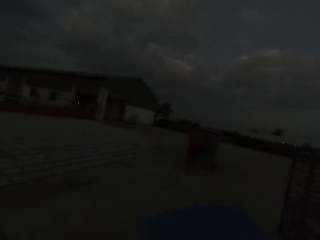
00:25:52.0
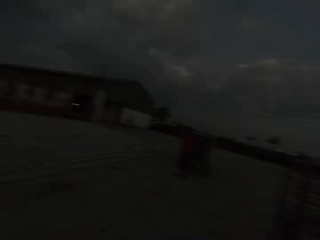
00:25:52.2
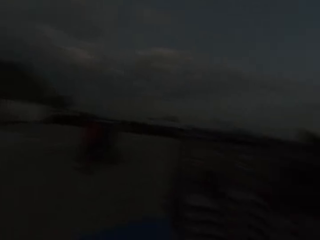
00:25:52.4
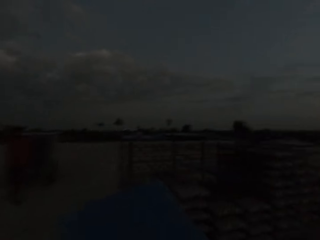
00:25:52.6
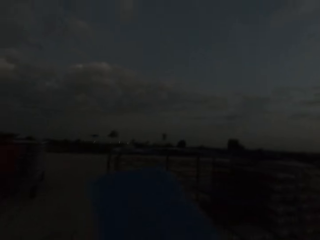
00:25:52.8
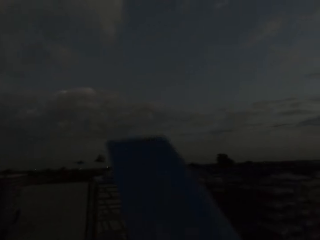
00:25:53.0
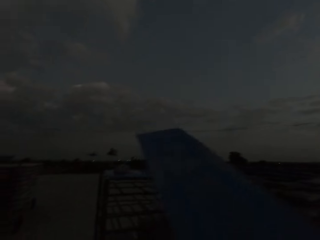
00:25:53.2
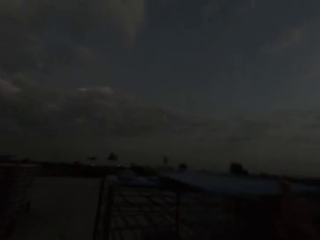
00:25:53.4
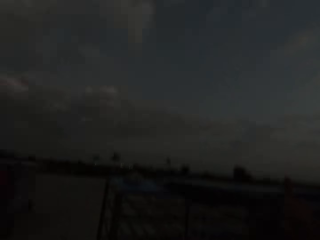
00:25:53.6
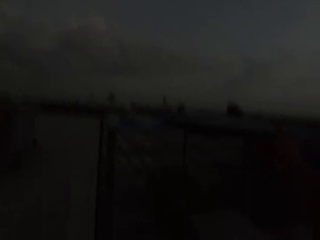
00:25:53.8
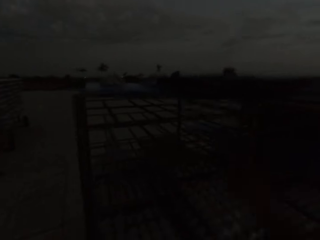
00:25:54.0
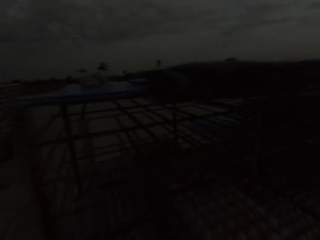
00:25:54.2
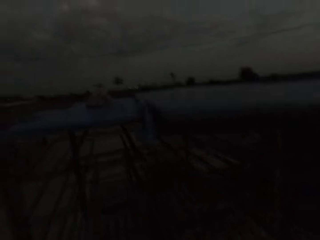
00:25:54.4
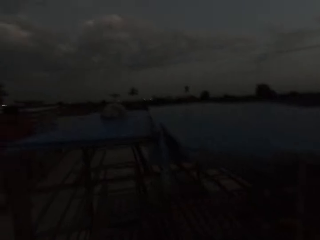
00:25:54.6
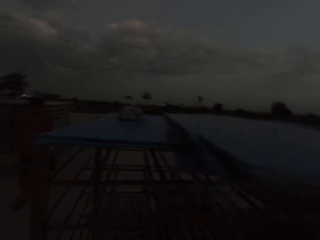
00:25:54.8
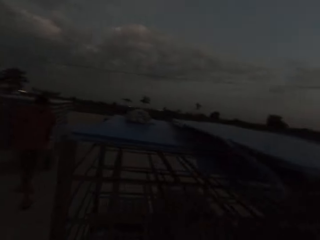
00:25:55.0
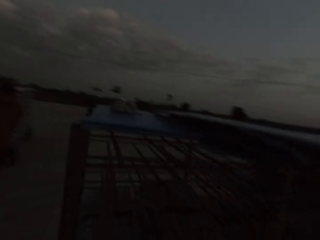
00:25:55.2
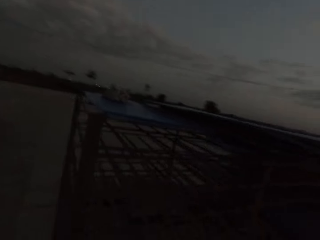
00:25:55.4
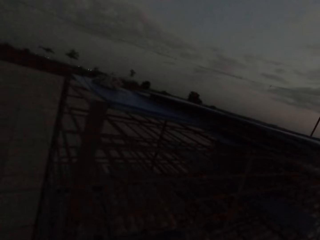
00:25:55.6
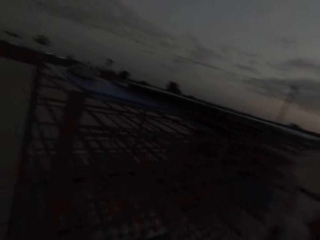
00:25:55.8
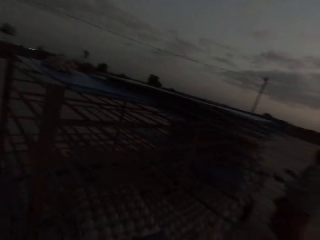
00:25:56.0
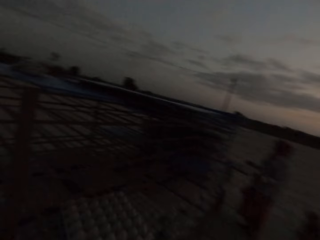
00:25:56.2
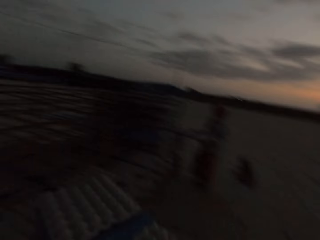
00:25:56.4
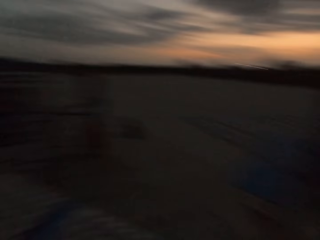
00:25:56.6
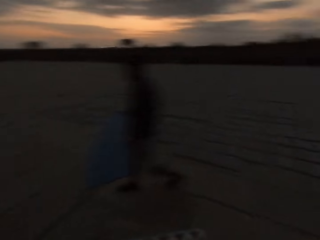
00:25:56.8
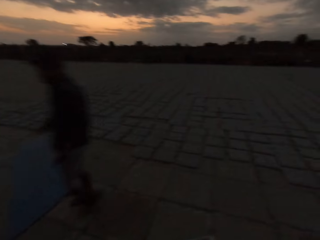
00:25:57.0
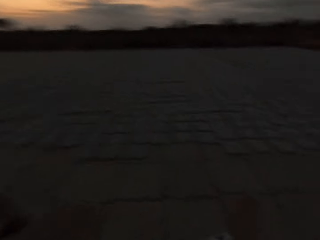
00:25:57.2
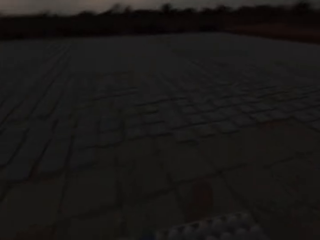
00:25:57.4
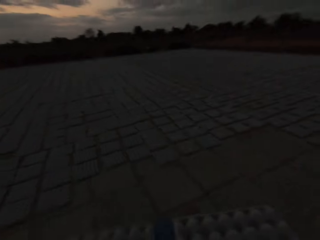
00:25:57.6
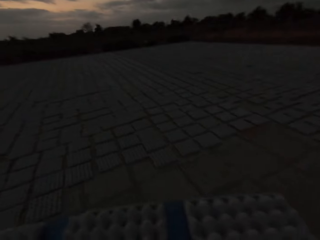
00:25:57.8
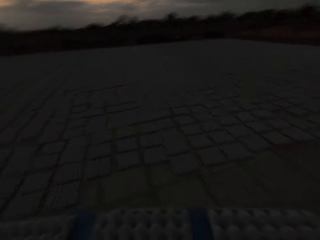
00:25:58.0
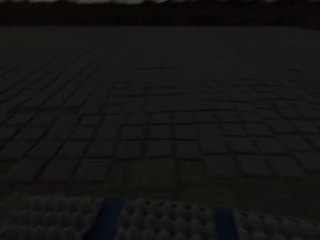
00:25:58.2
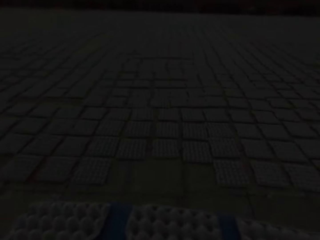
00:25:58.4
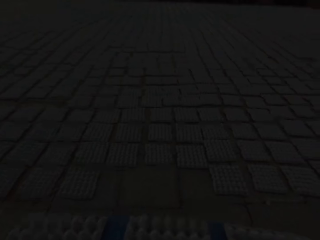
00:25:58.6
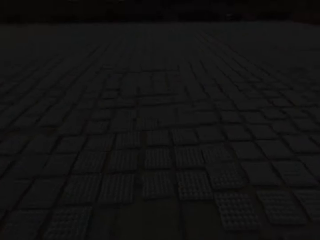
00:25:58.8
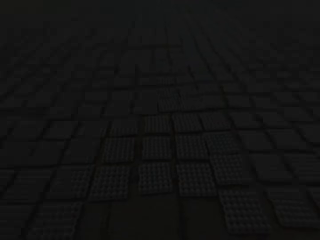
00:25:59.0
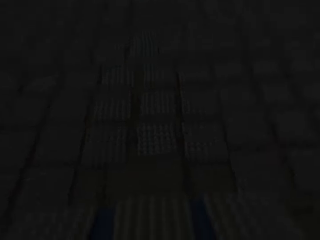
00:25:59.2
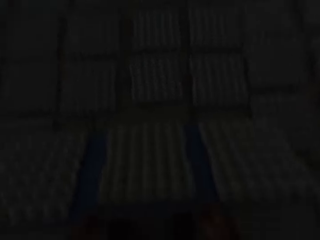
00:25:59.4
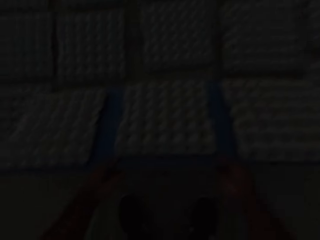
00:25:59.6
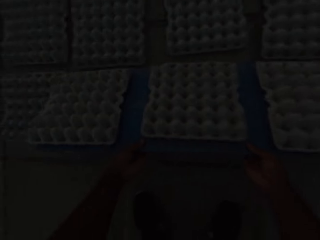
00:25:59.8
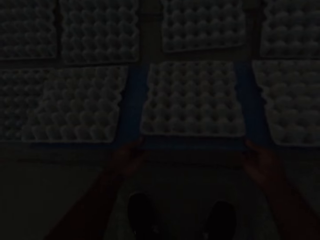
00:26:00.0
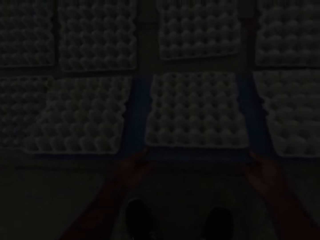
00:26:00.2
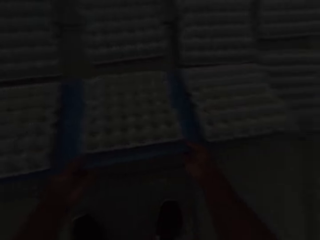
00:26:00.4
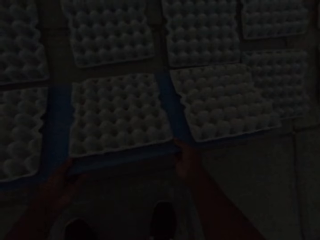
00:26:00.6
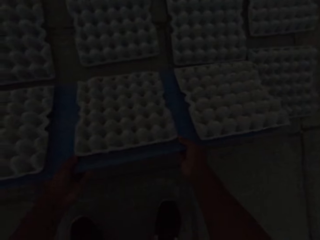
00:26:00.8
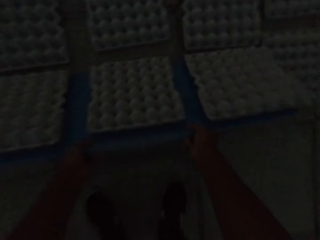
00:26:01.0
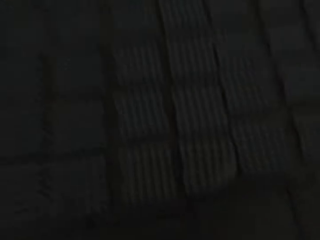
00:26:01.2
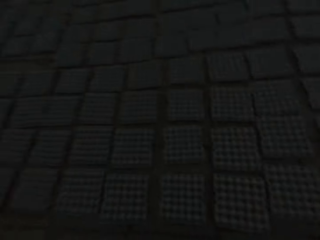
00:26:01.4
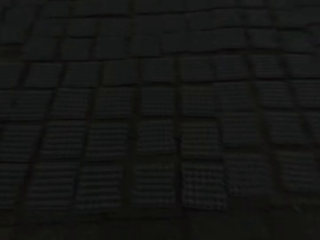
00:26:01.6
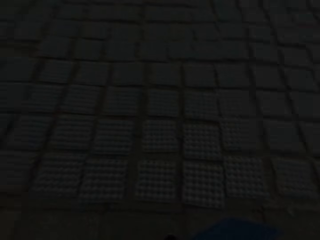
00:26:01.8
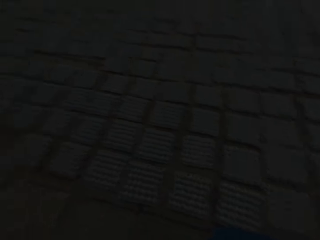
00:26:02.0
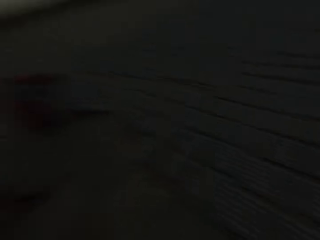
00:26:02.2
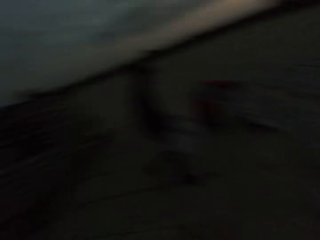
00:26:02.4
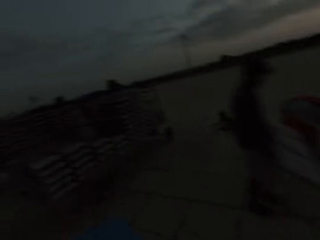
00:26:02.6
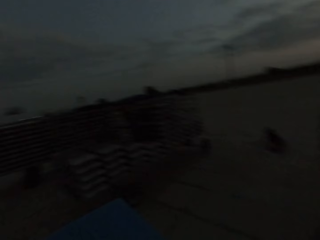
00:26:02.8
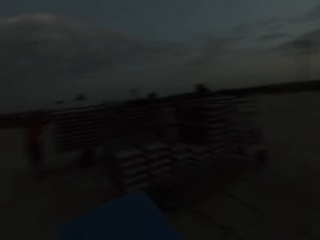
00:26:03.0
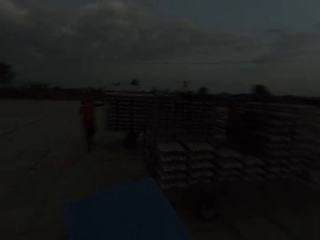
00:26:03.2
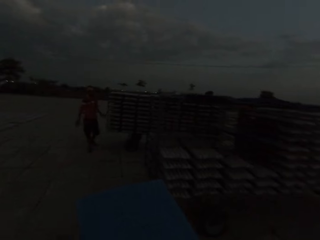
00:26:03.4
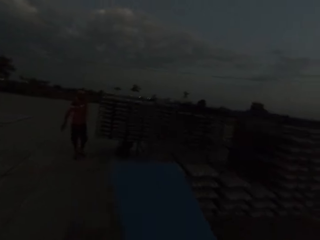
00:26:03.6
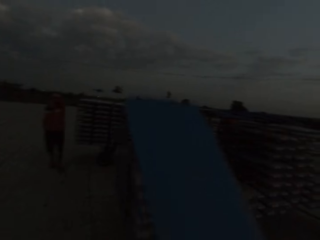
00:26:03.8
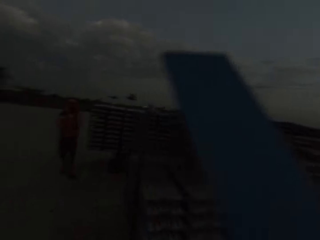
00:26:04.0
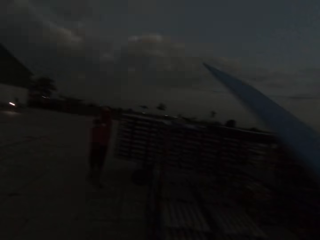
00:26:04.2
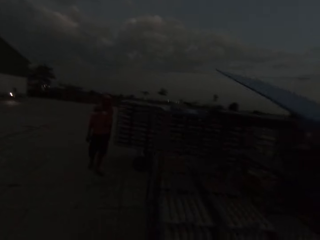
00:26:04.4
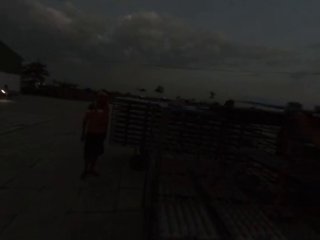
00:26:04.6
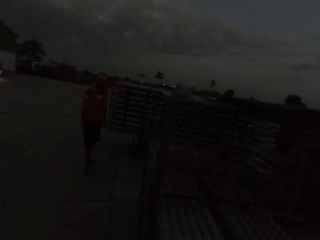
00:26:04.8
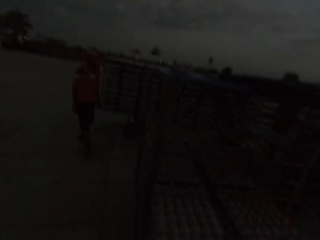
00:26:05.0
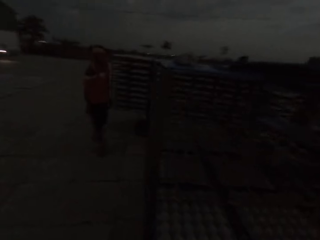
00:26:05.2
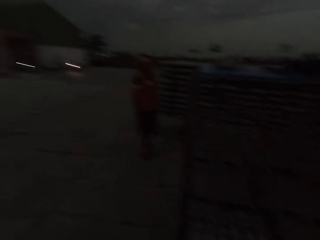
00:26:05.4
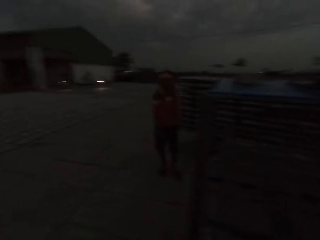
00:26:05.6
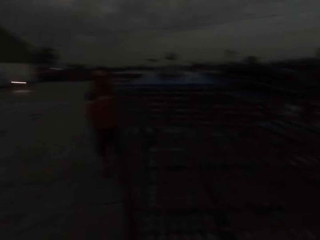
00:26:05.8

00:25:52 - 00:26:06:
The camera wearer places the tray on the rack with his right hand. He picks up egg trays. He walks past a man. He holds the tray of egg crates in his hands. He places the egg crates from the tray onto the ground with his hands. The man walks past the camera wearer. Another man removes his left hand from the rack. The camera wearer places the tray on the rack with his right hand.

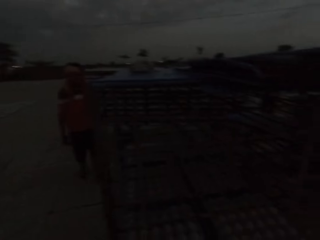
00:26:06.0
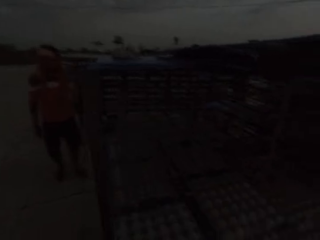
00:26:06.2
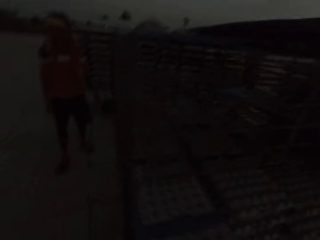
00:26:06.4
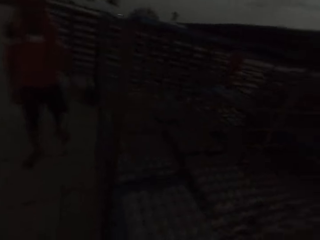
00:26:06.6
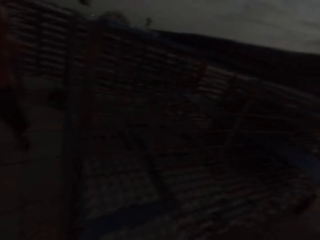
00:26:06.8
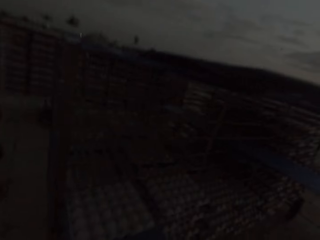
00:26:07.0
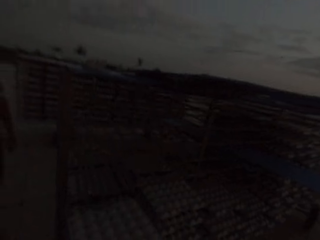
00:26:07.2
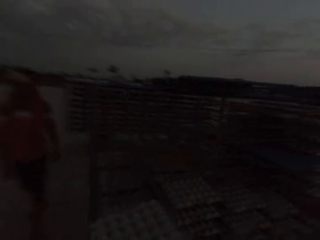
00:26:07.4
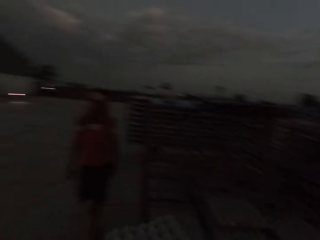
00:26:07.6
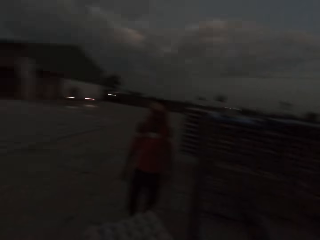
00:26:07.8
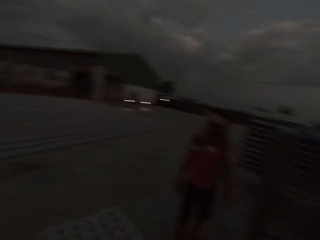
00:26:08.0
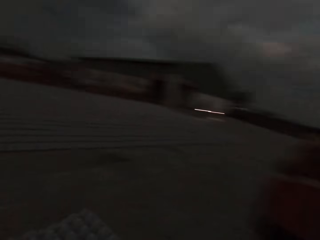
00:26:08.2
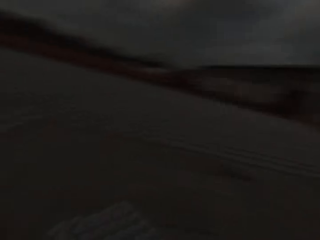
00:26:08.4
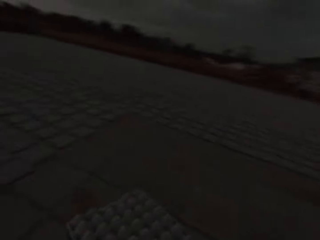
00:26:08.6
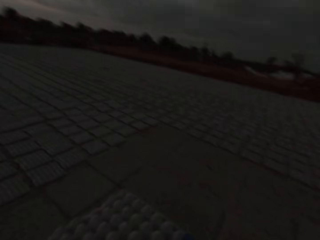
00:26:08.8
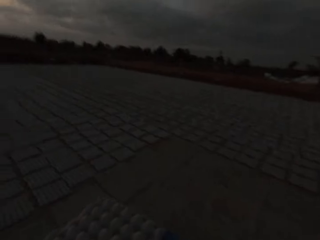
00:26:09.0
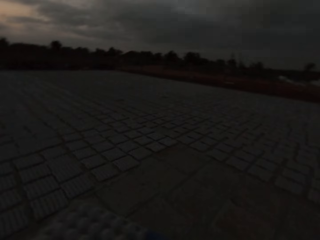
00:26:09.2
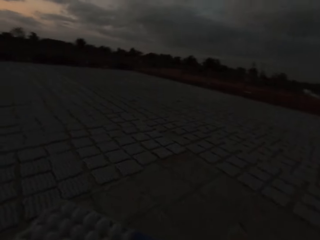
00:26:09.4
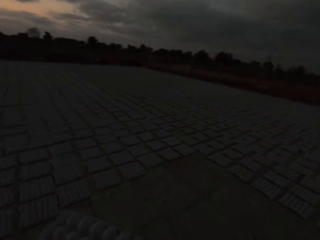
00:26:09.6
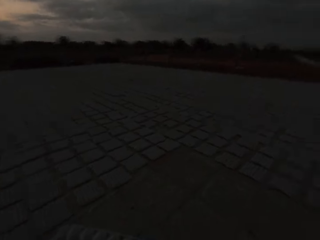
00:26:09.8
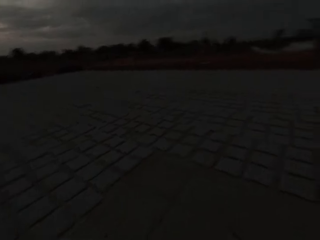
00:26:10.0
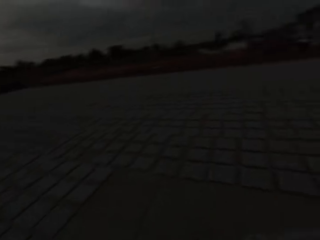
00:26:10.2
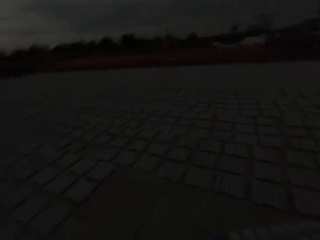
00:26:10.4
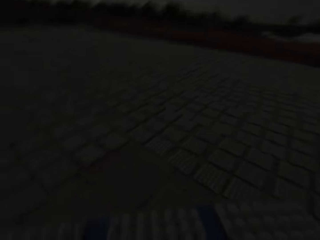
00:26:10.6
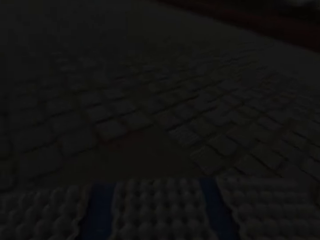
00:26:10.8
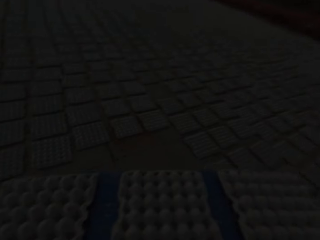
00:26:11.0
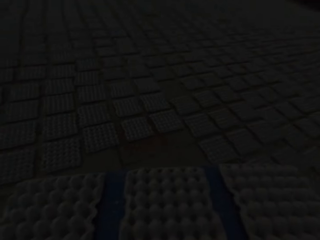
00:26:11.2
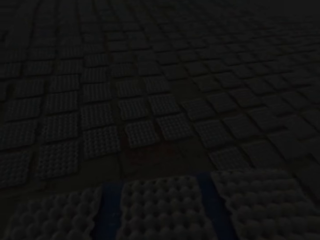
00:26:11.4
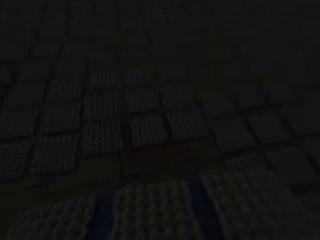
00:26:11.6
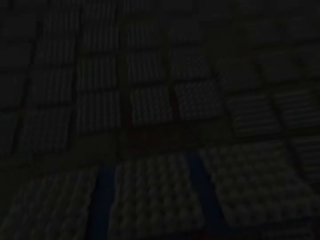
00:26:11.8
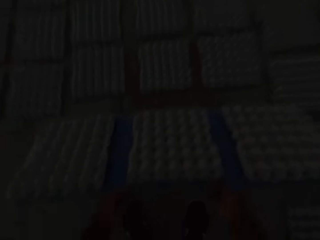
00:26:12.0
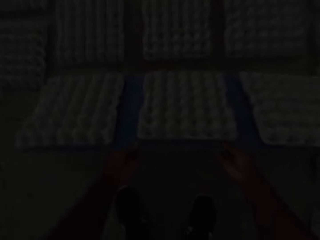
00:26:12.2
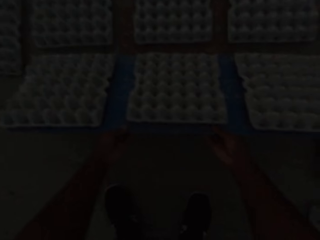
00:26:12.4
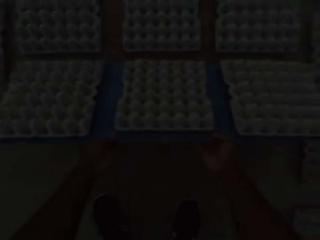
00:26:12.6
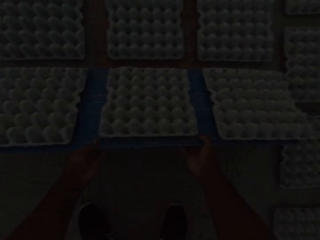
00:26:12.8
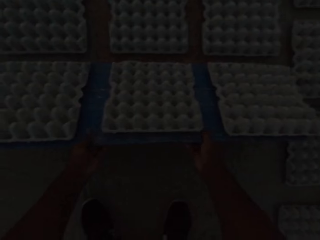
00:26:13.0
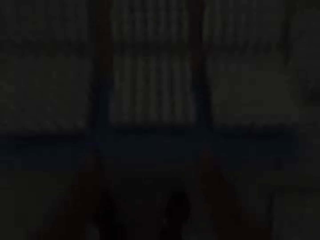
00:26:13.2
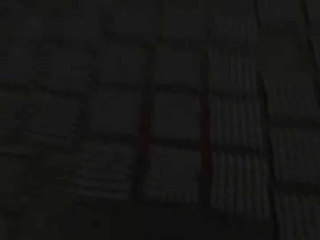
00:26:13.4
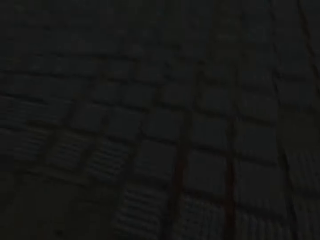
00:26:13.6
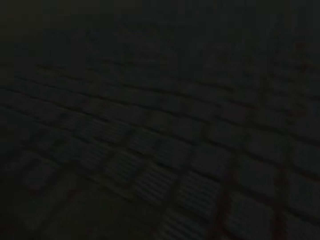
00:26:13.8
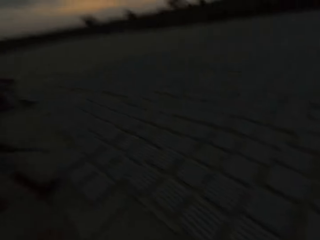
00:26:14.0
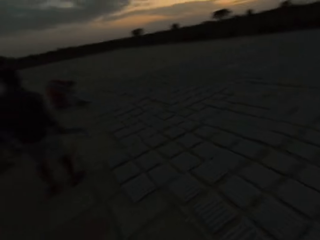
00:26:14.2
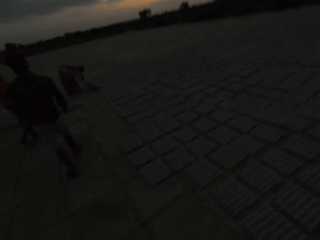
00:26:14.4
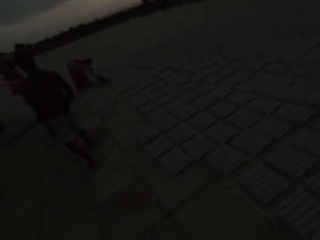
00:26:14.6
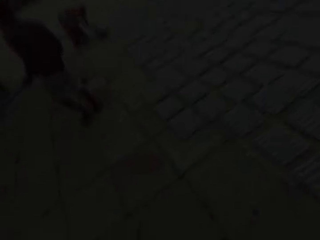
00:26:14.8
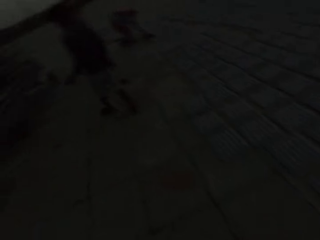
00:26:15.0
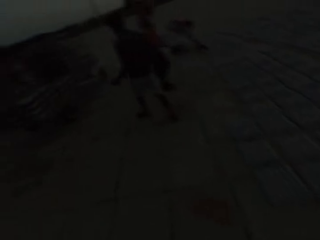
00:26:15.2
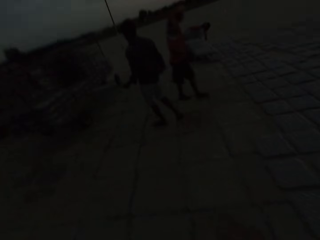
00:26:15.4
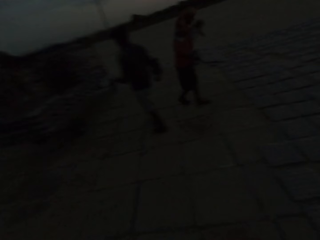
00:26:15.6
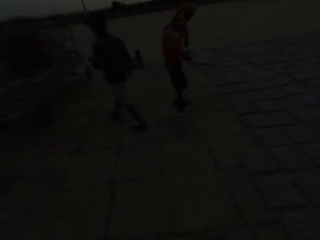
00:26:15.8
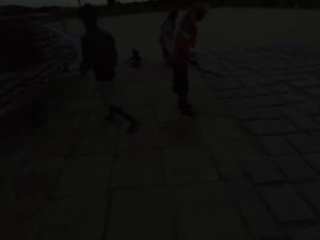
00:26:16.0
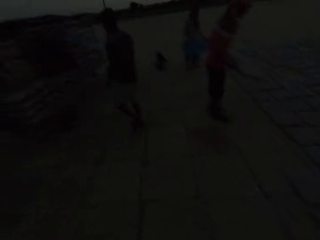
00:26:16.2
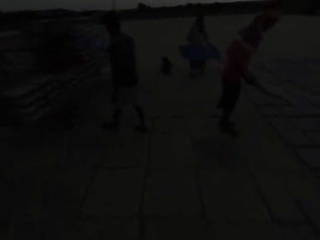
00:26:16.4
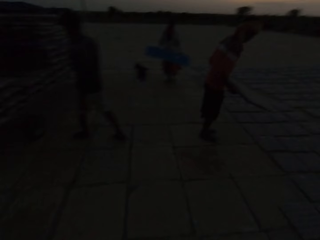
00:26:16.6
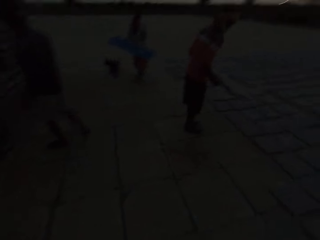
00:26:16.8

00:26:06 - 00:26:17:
The camera wearer picks up egg trays. He moves a tray of egg crates on the rack with his right hand. He holds the tray of egg crates in his hands. He places the egg crates from the tray onto the ground with his hands. A man places the egg crates from the tray onto the ground with his hands.
